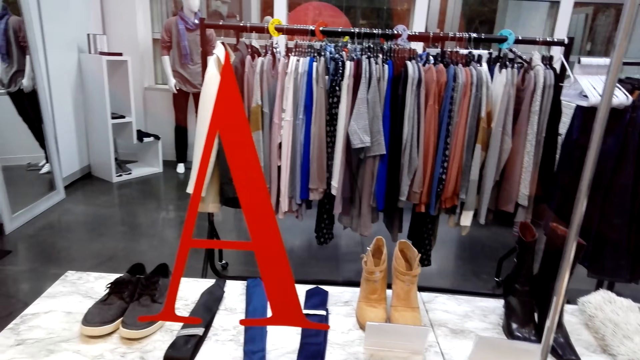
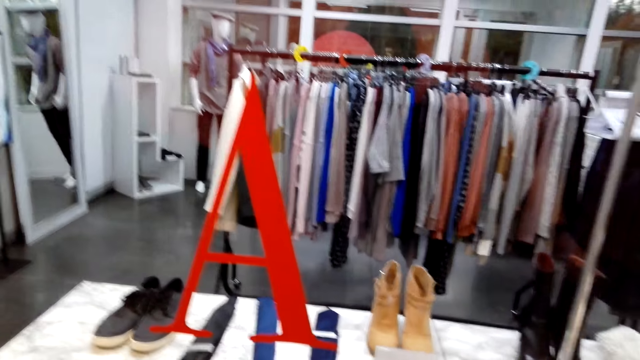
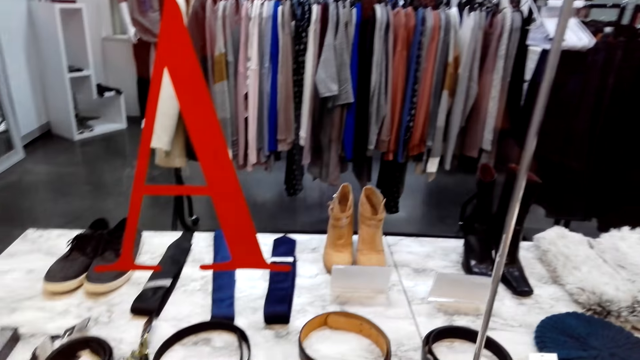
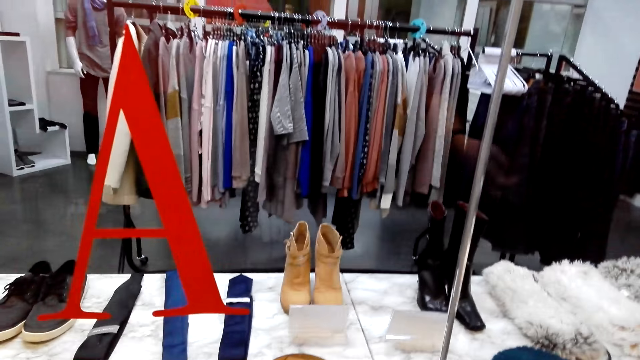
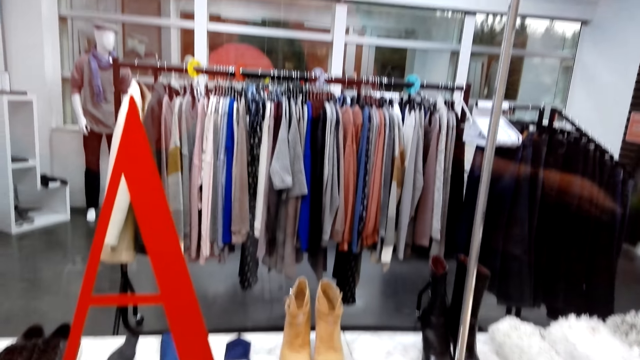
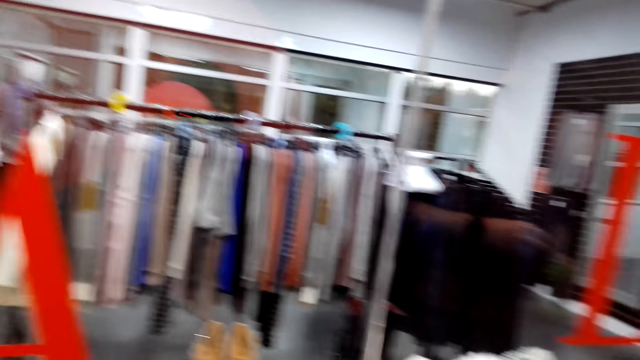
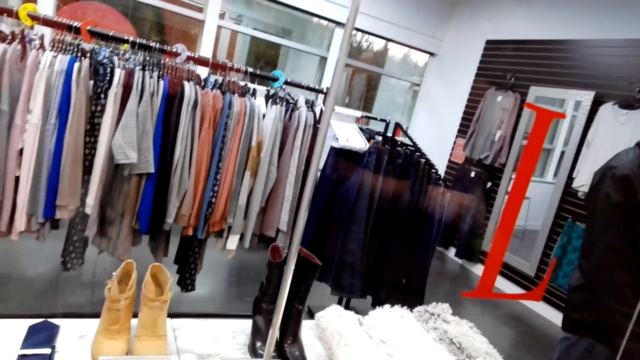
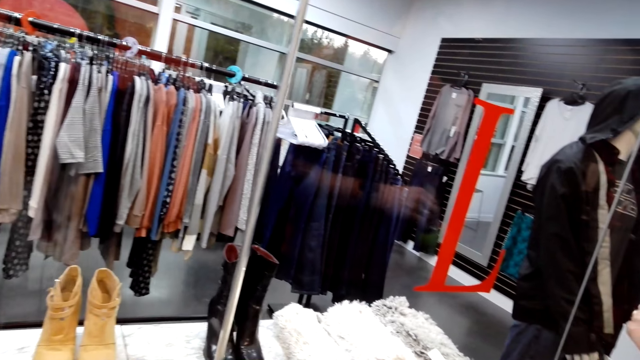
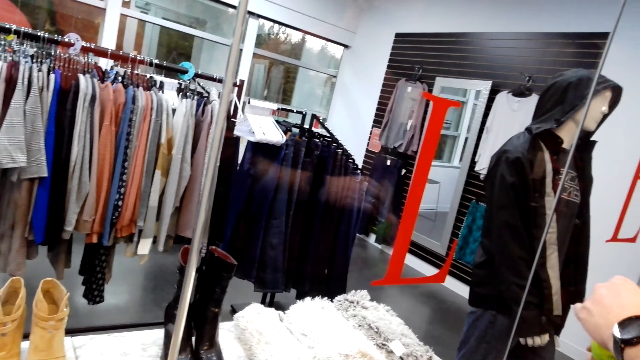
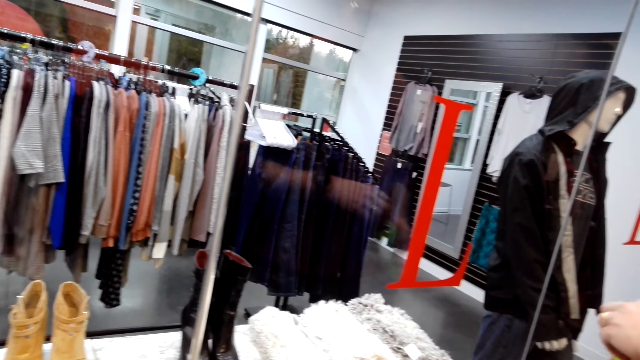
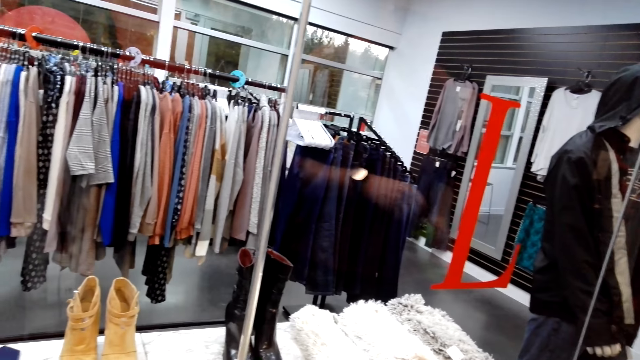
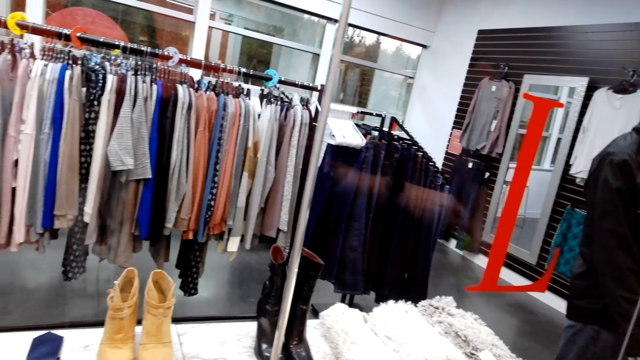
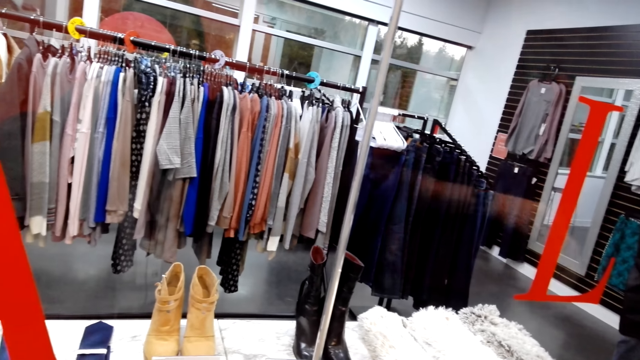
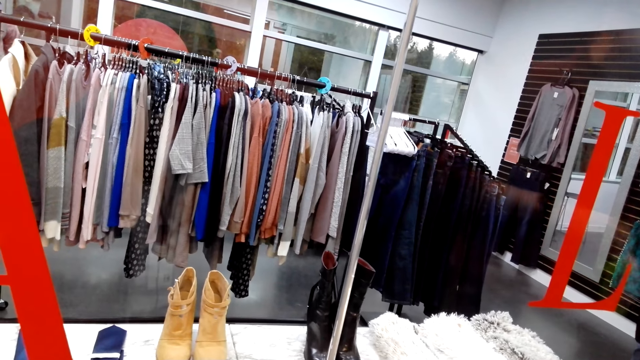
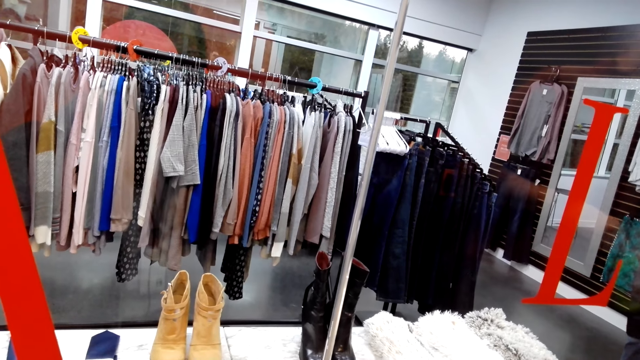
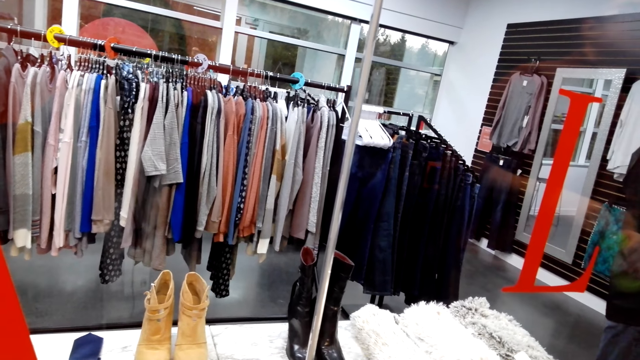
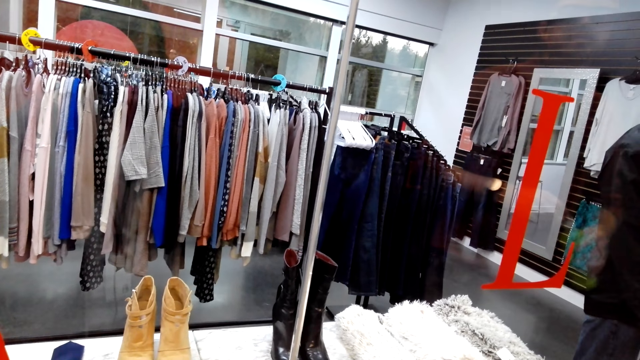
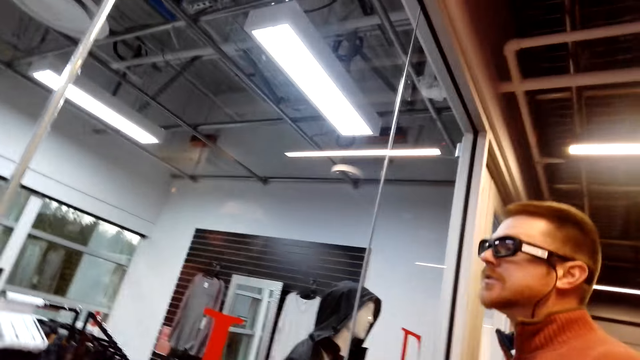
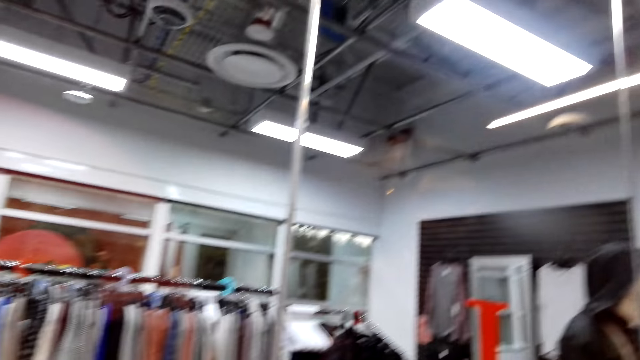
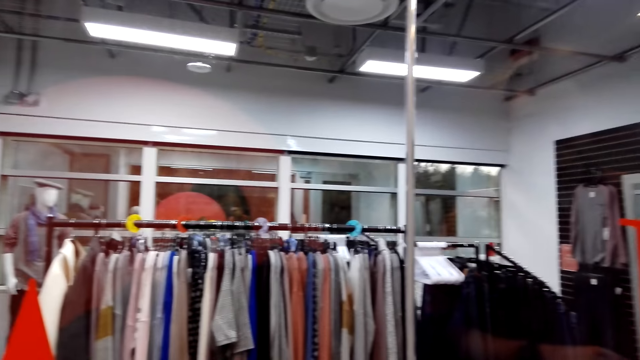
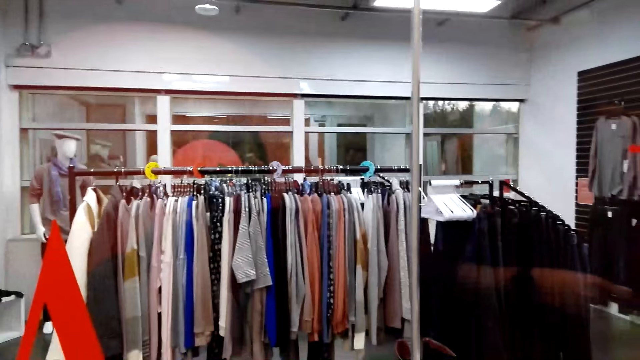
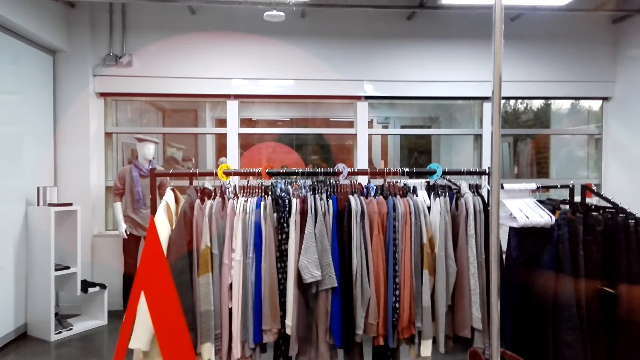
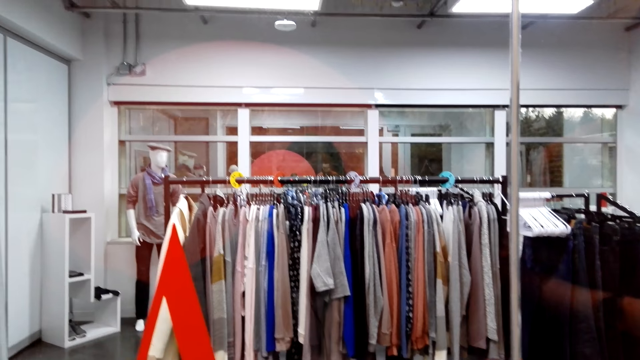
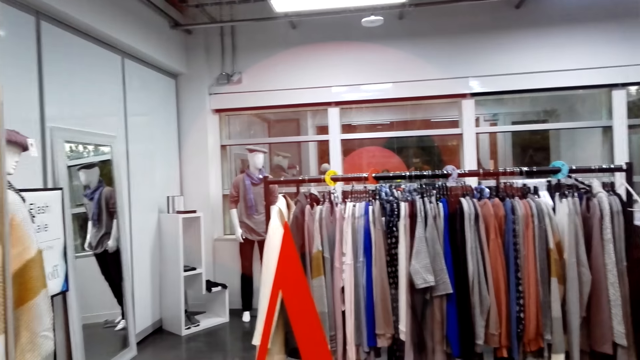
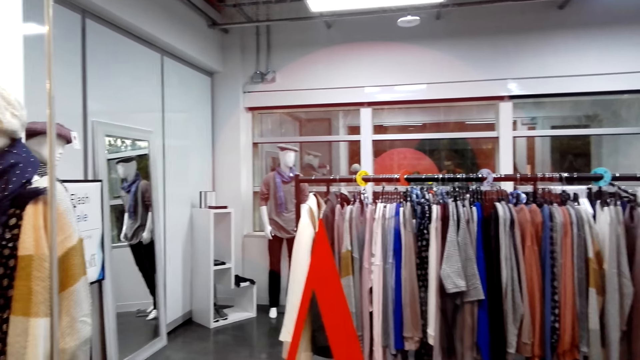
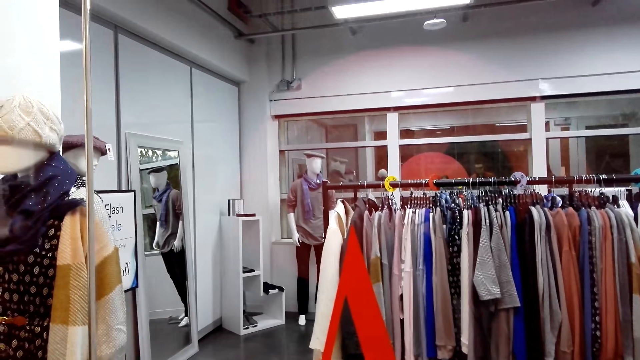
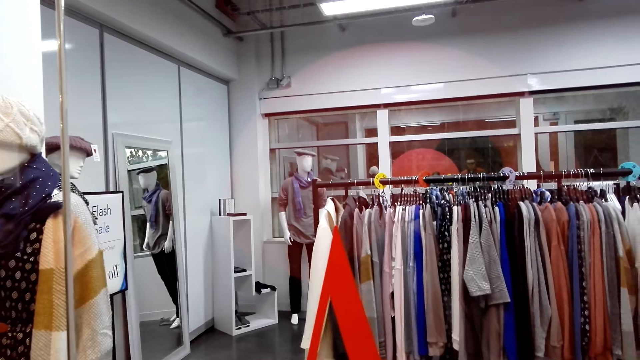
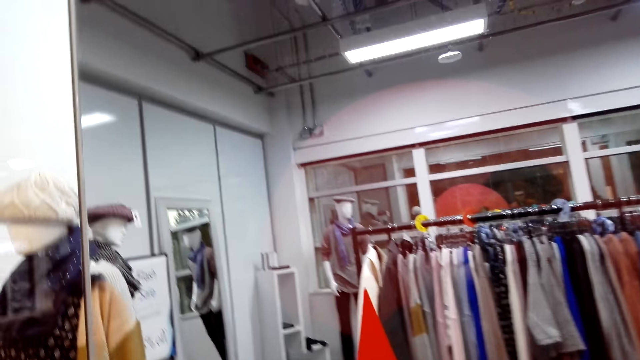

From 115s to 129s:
A man opens a bottle. The camera wearer looks around a store.

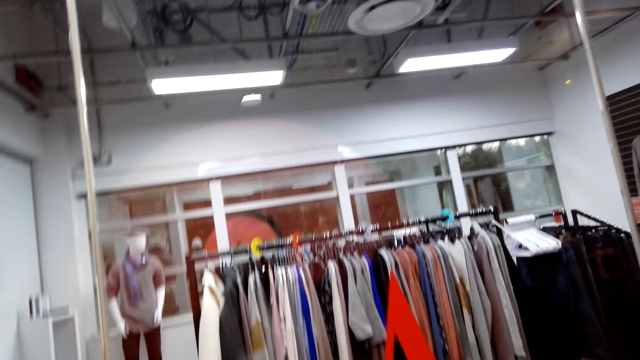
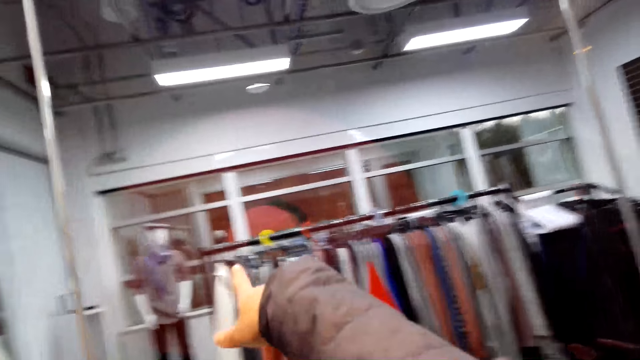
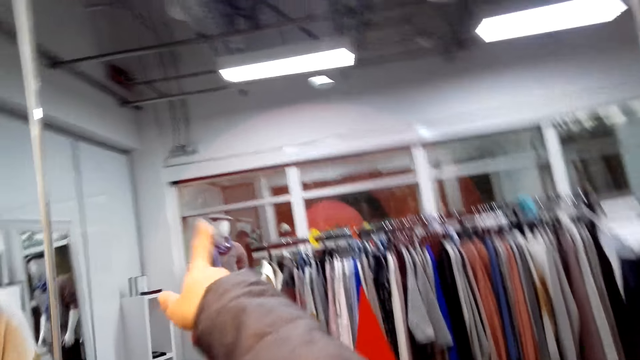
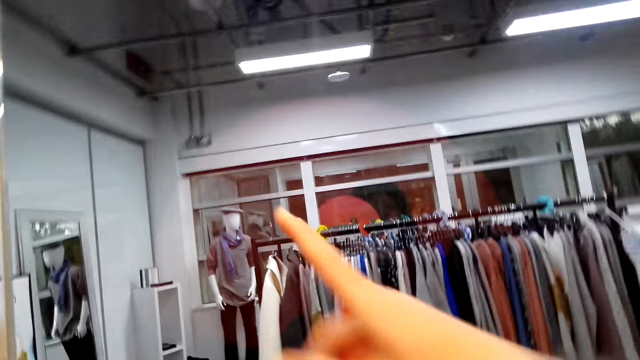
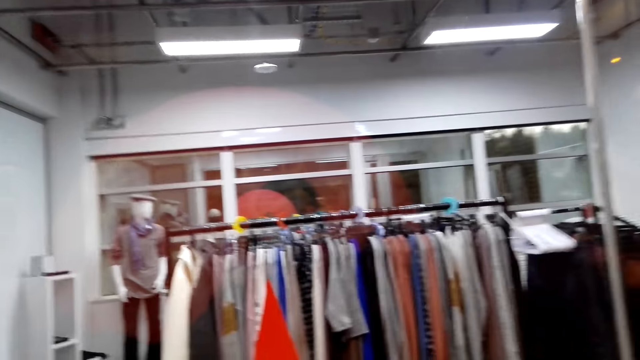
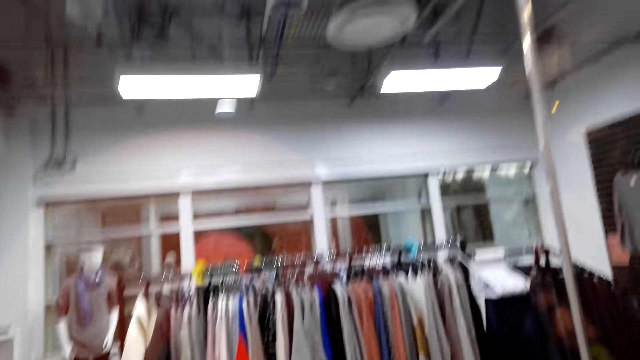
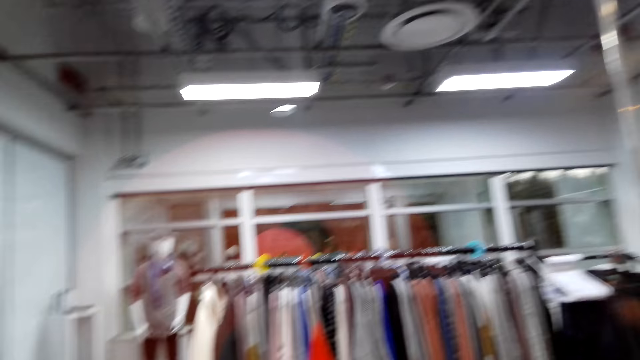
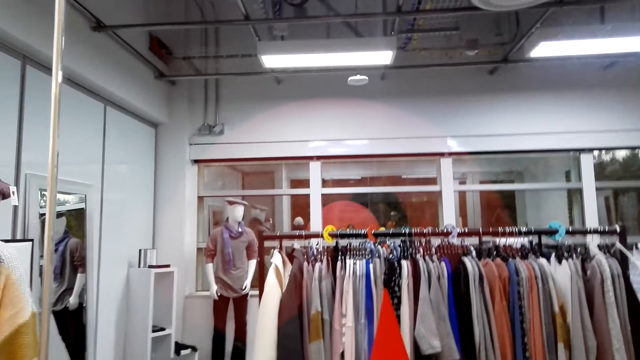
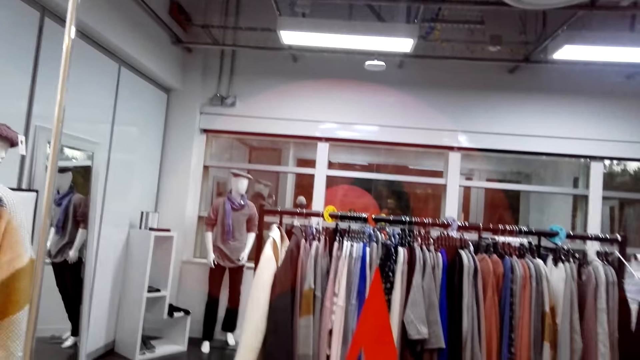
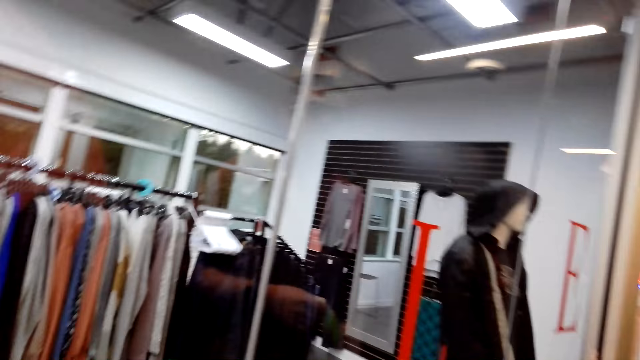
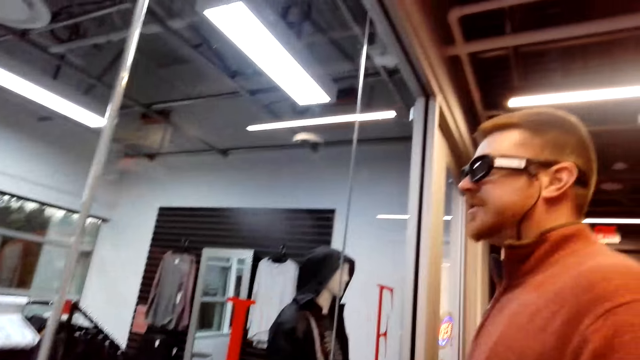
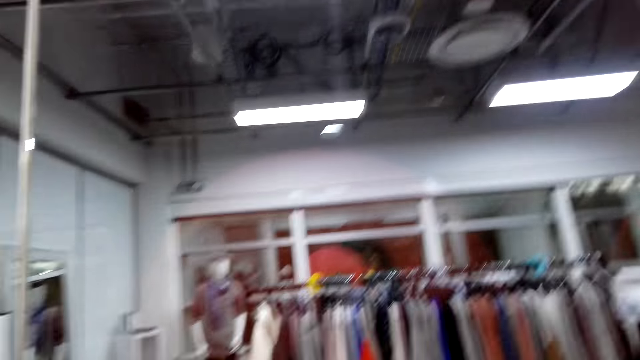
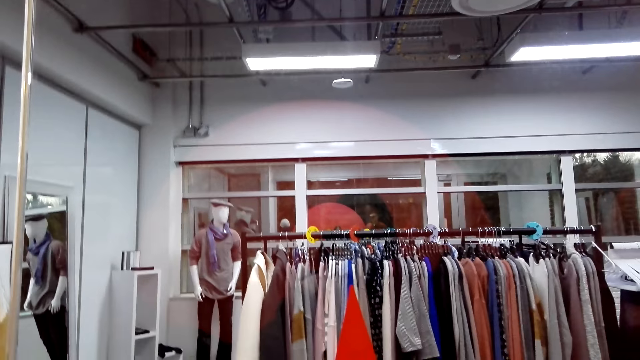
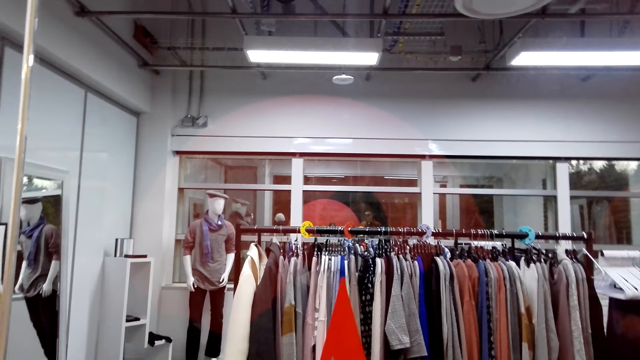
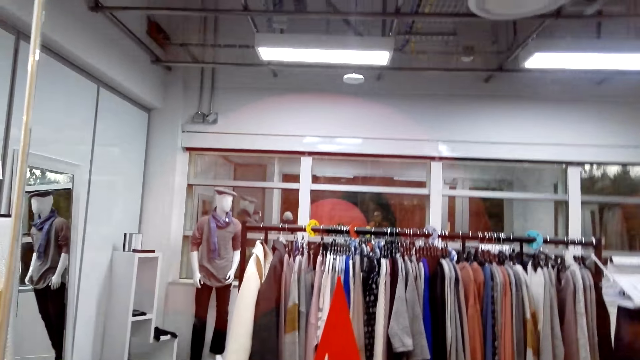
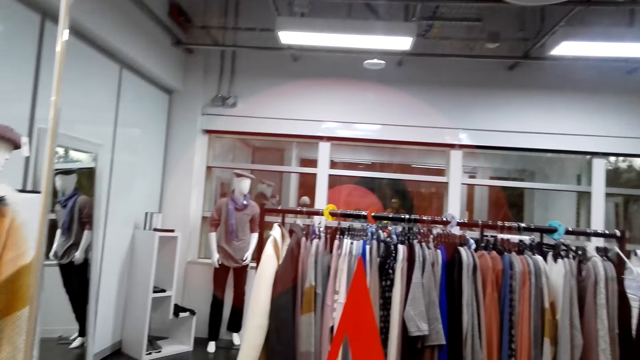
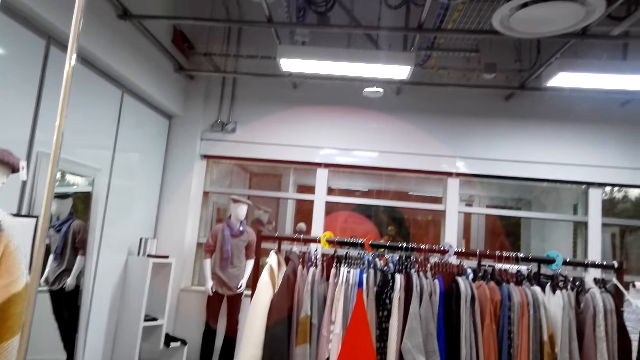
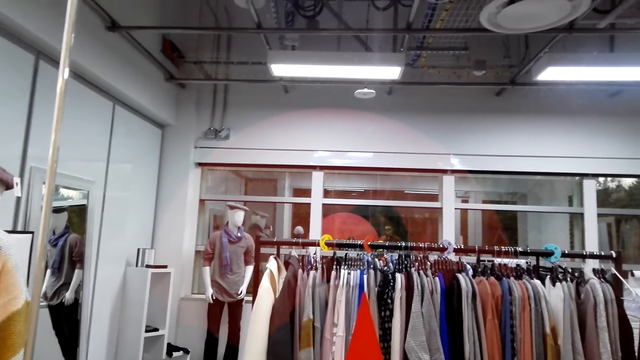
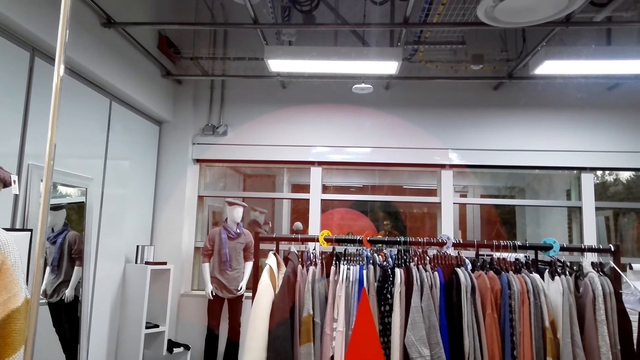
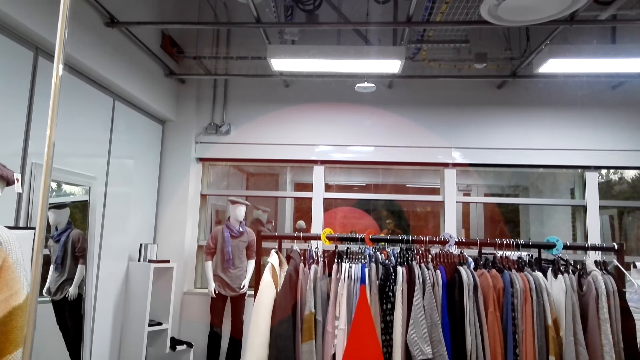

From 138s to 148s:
The camera wearer gestures his hand. He points at the clothes. He pulls his hand off the glass window. He looks around a store.
